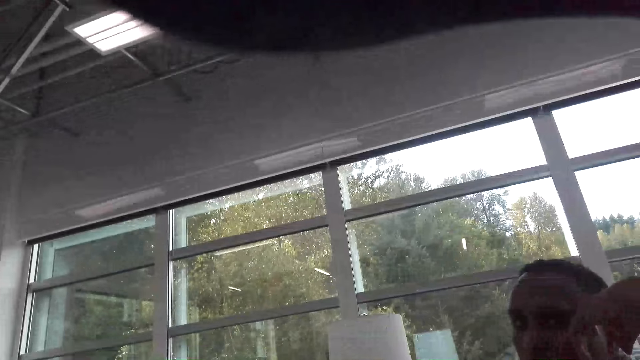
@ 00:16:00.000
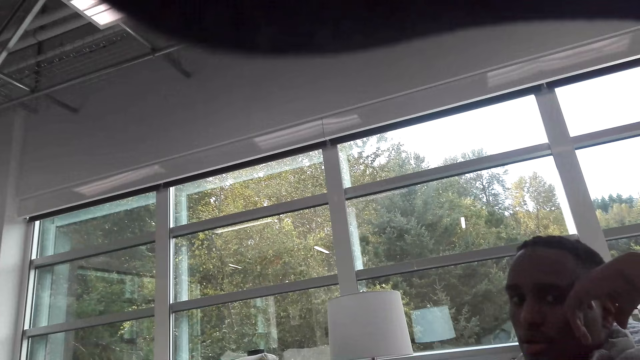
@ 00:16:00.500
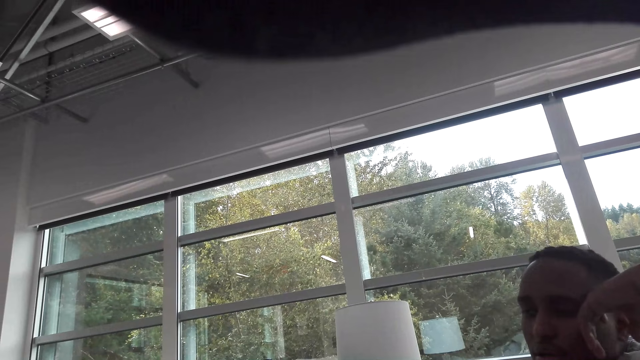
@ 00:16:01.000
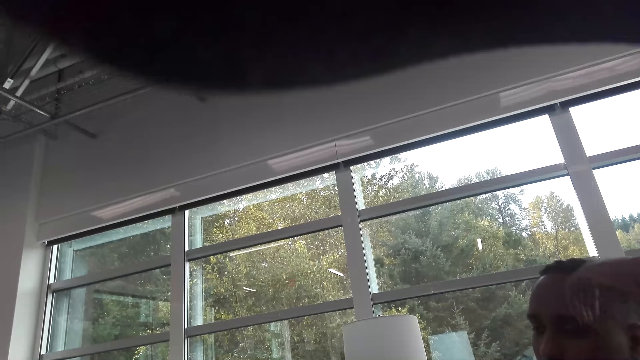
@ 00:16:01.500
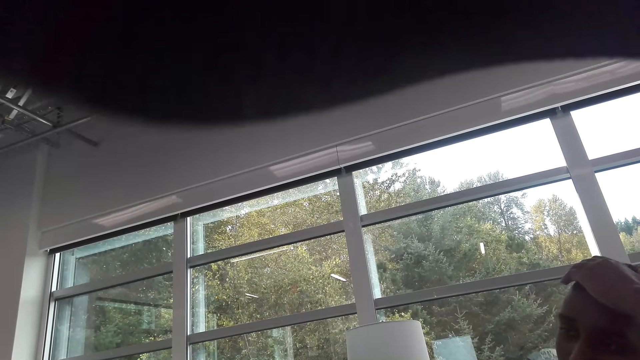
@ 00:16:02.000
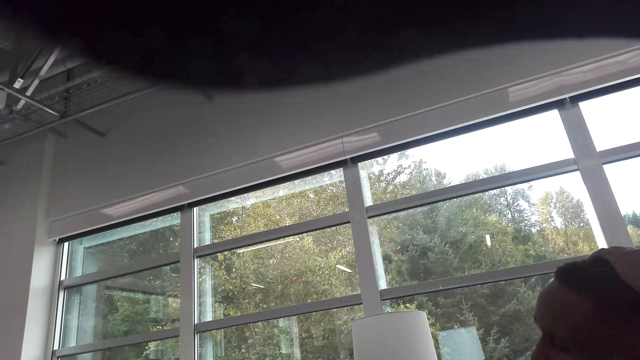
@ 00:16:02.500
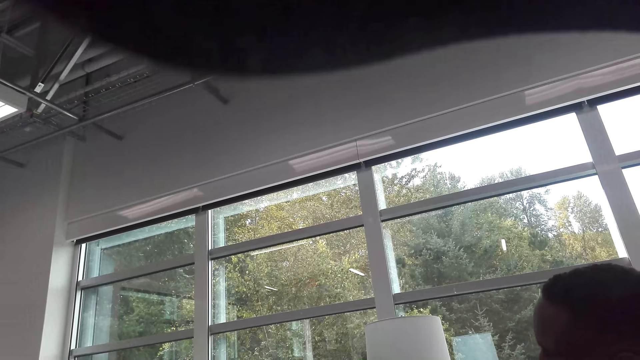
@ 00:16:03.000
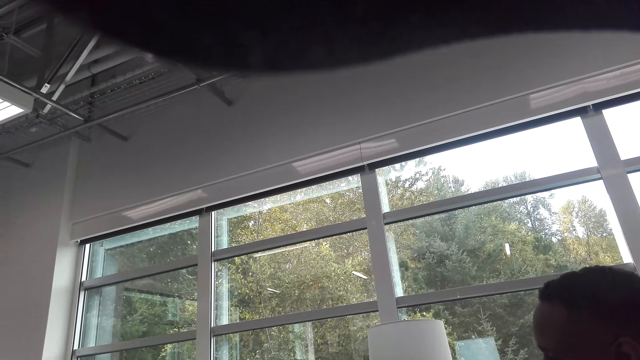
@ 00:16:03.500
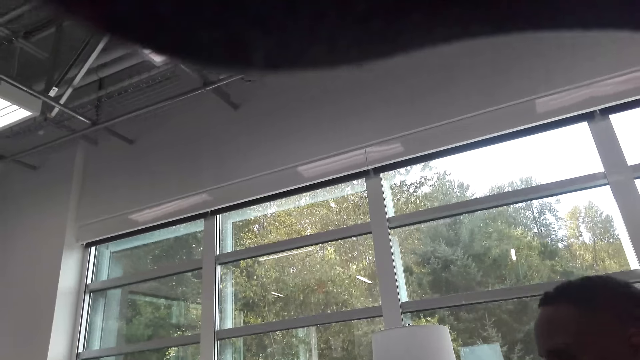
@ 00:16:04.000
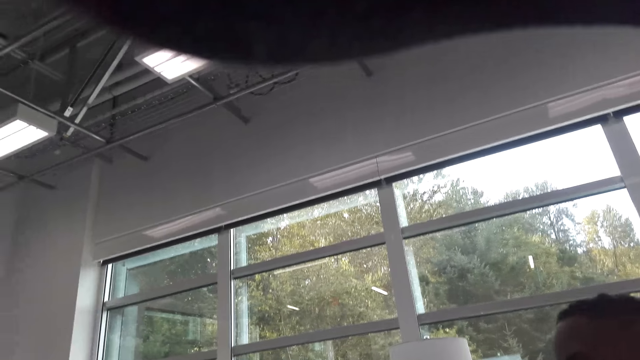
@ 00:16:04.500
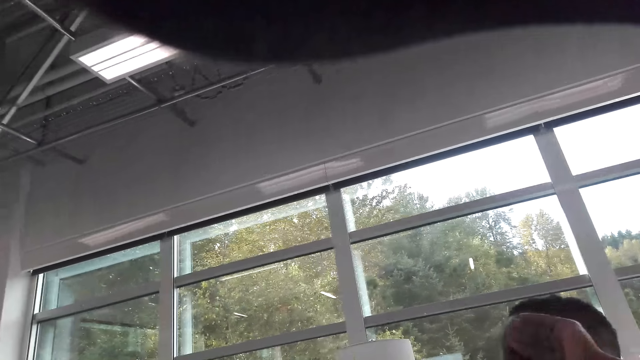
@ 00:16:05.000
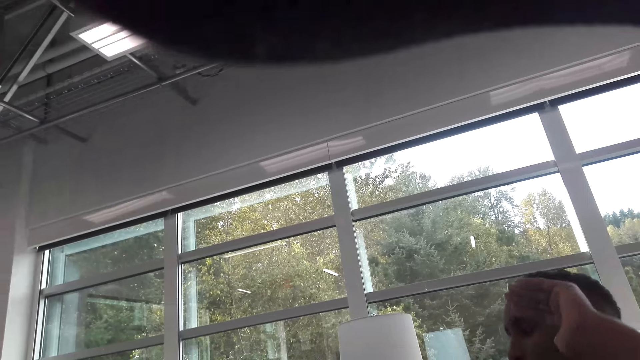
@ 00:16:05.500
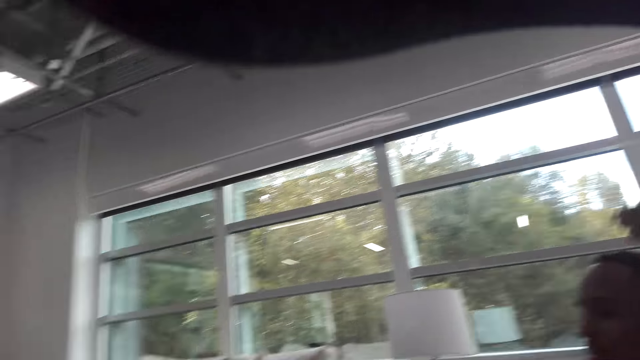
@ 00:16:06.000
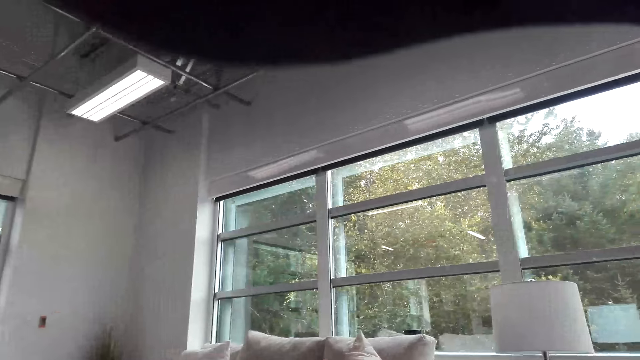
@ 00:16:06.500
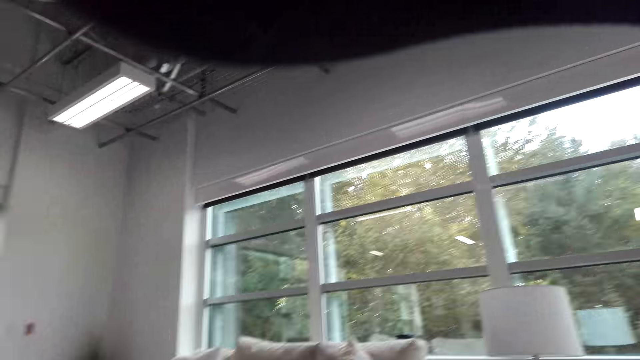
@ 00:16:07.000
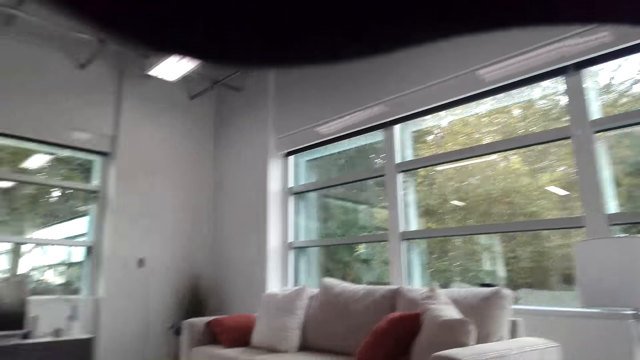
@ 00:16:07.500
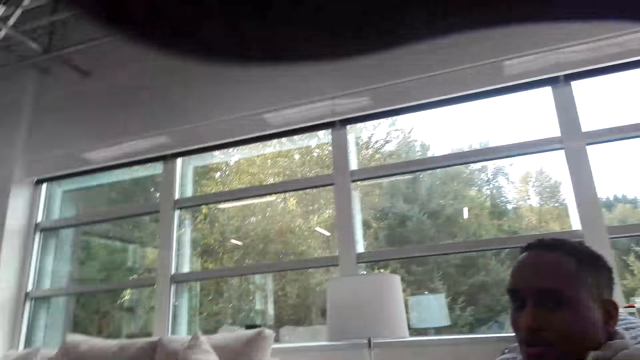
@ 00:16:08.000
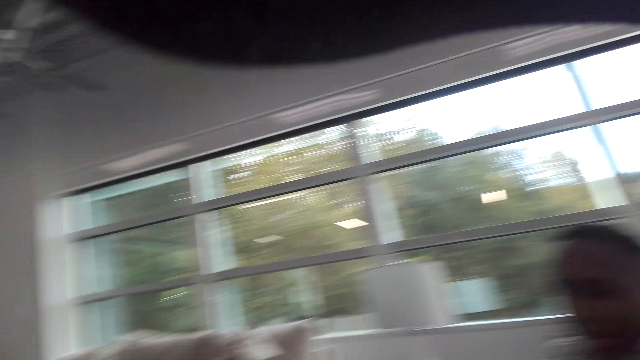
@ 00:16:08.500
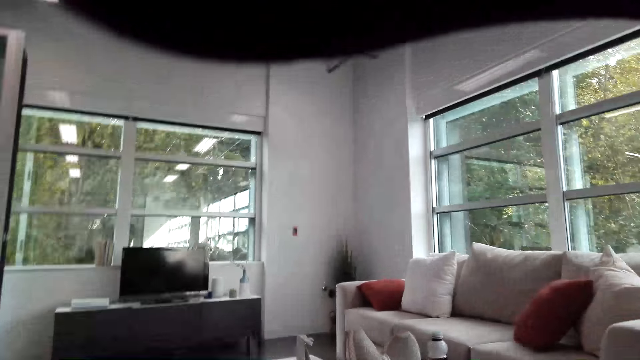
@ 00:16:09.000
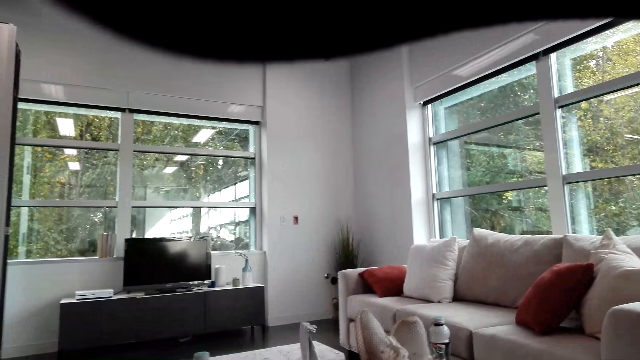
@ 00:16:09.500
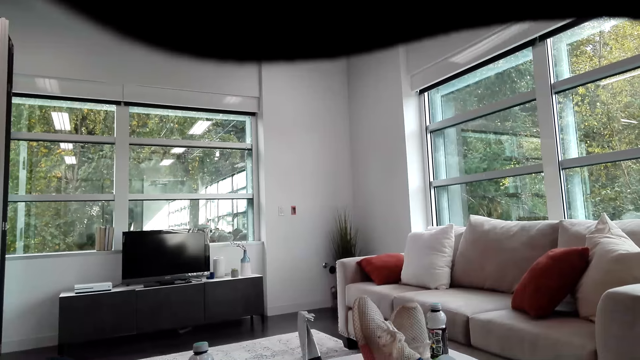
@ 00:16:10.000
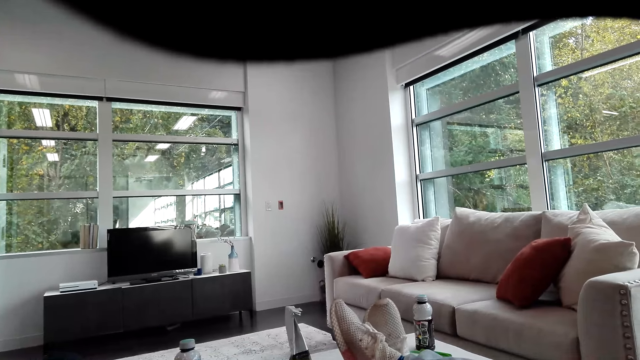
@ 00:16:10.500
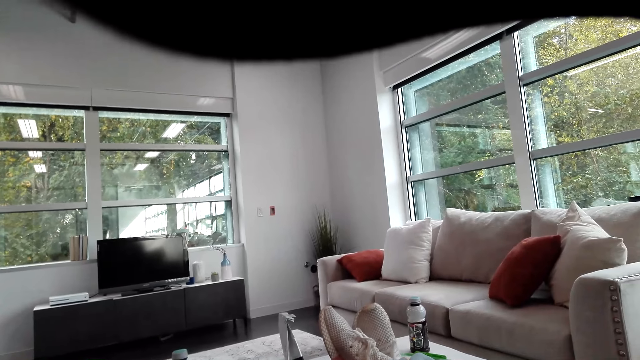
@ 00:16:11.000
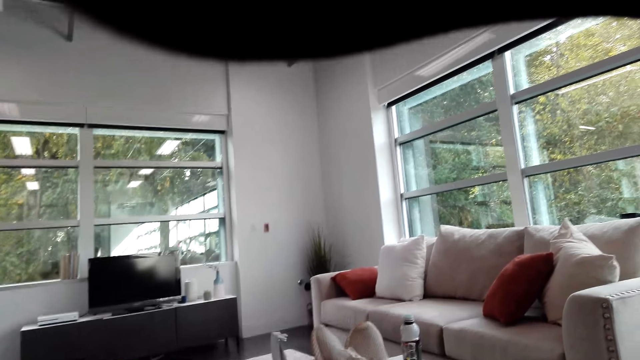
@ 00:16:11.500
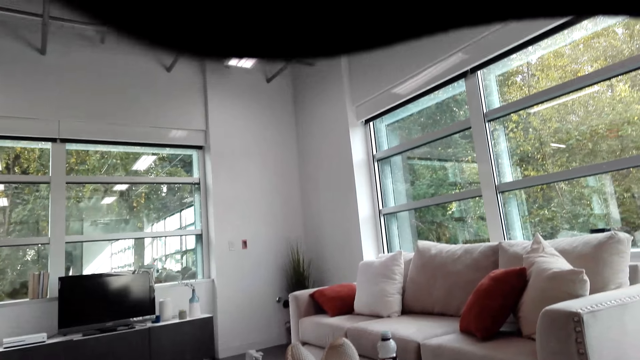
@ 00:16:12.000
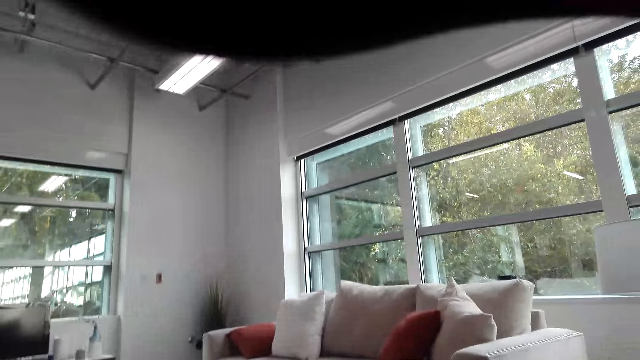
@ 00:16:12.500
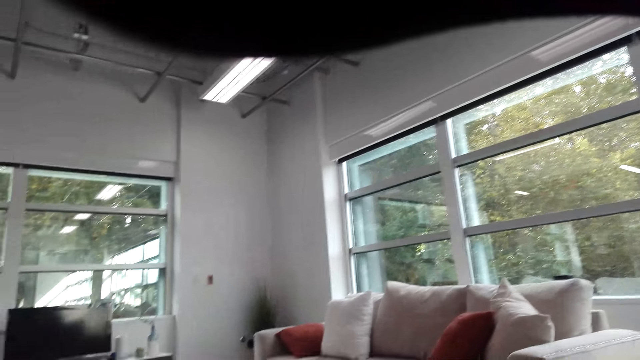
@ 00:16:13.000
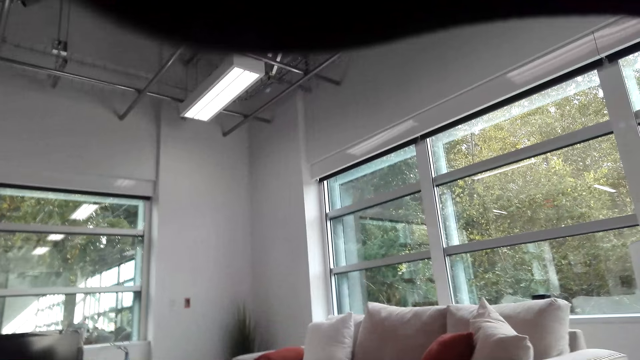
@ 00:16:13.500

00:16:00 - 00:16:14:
A man talks with the camera wearer. The man lifts his hand. The camera wearer talks with the man. The man talks with the camera wearer. The camera wearer talks with the man.

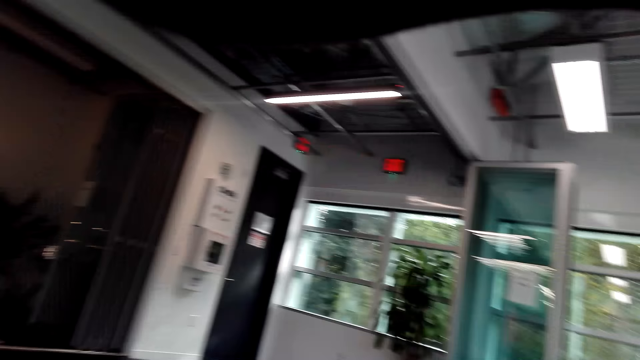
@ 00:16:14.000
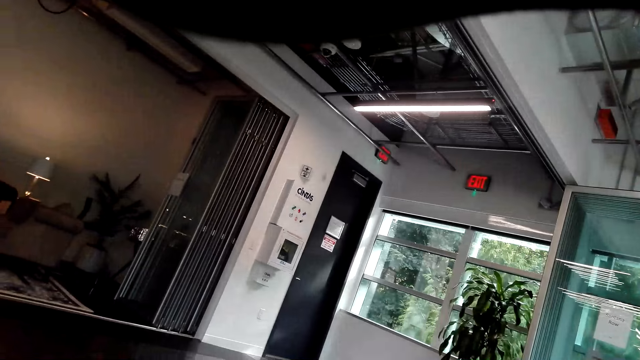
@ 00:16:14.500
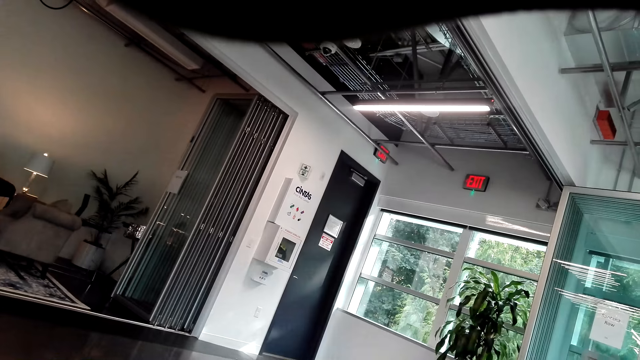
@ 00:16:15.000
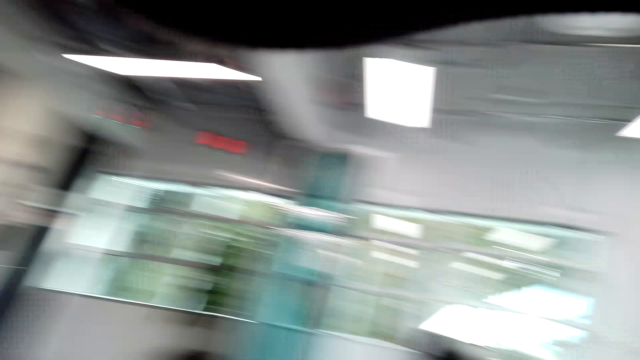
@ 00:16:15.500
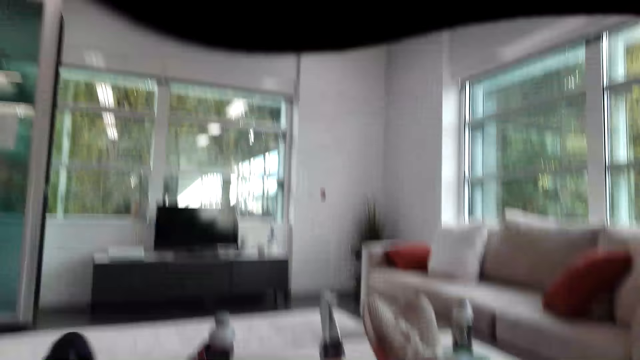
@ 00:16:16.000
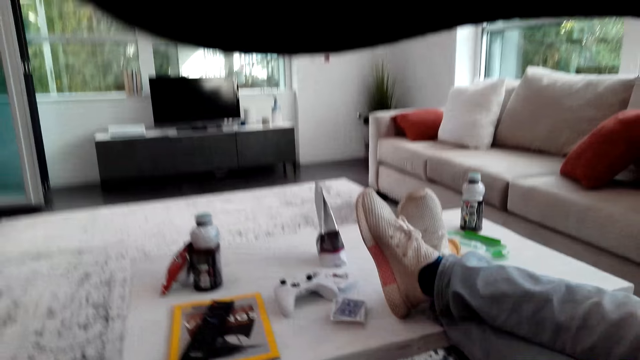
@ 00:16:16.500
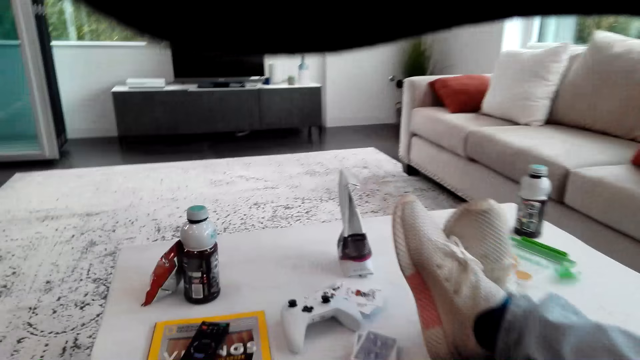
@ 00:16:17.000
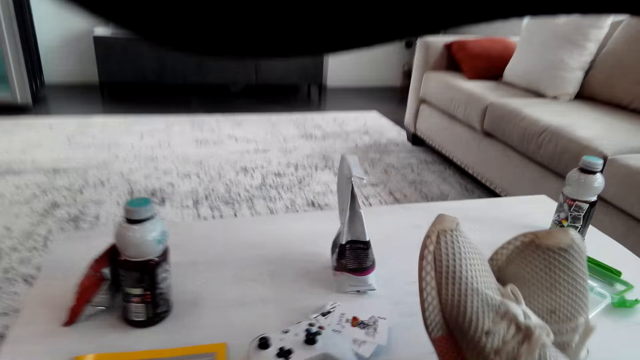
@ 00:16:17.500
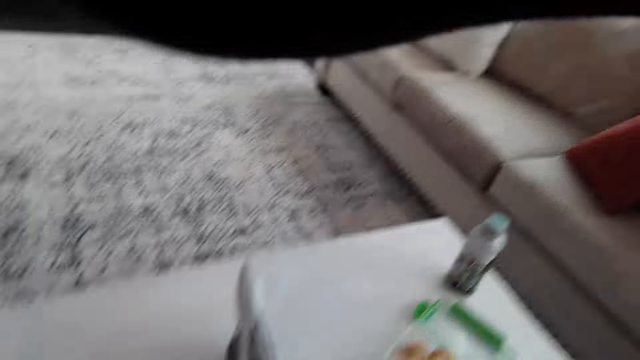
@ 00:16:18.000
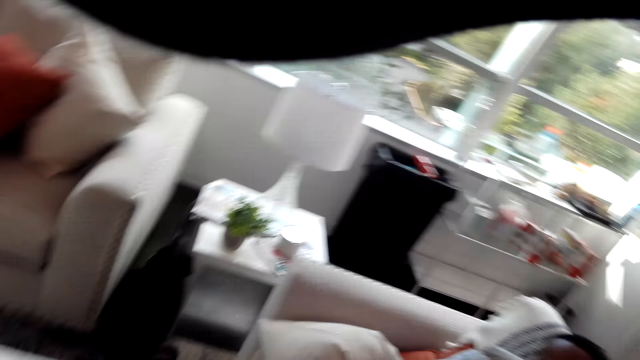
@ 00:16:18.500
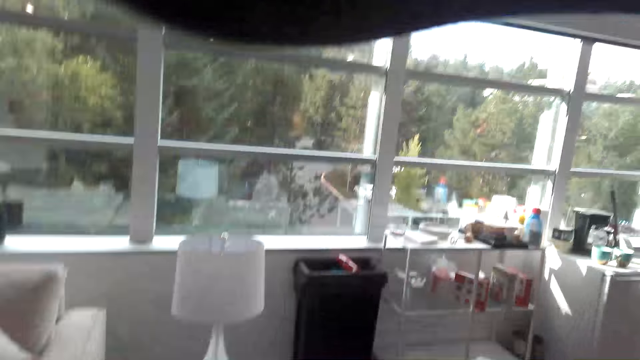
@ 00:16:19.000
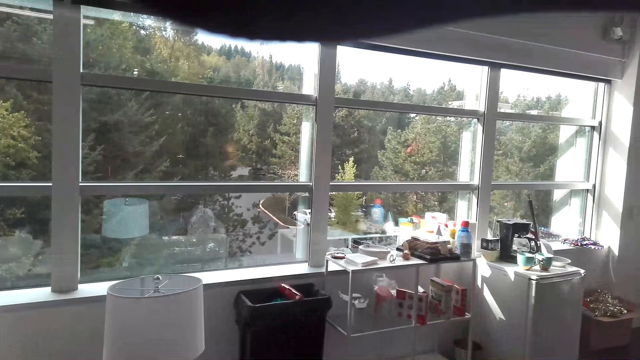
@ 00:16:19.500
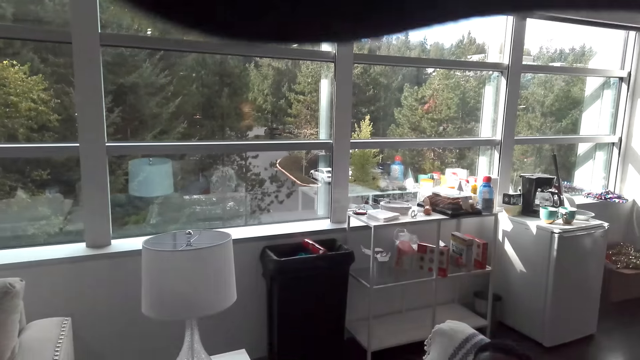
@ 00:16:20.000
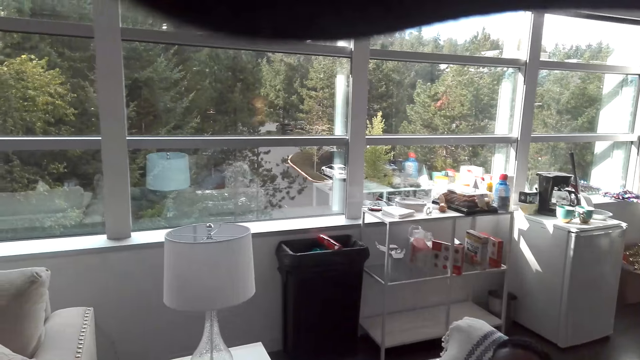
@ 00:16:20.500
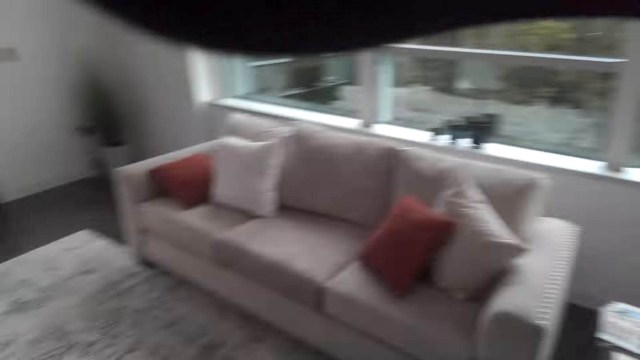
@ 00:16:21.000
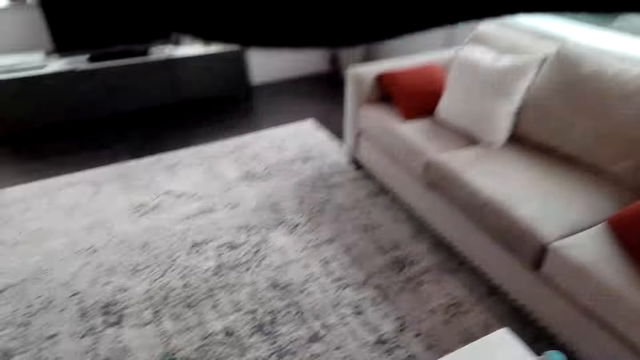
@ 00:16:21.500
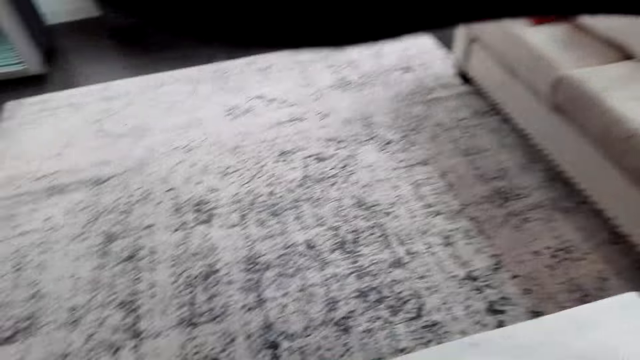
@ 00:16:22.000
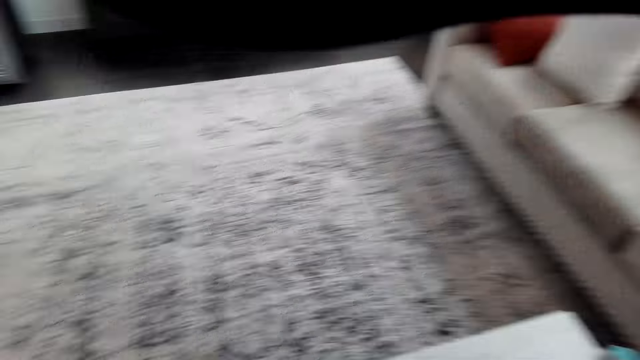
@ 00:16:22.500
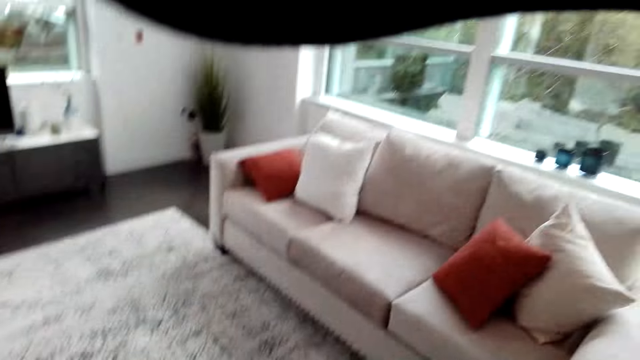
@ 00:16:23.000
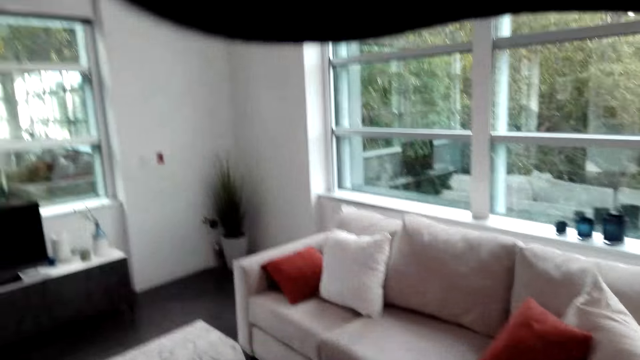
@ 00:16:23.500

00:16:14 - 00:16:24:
A lady talks with the camera wearer. The camera wearer talks with the lady. They look around the room. They talk with a man.
